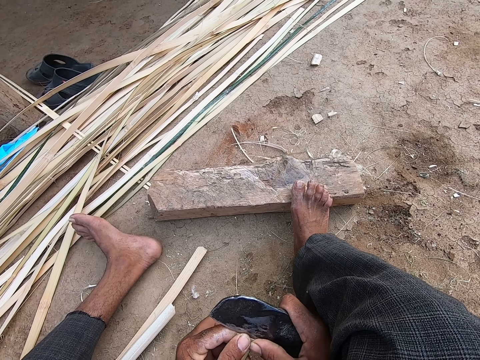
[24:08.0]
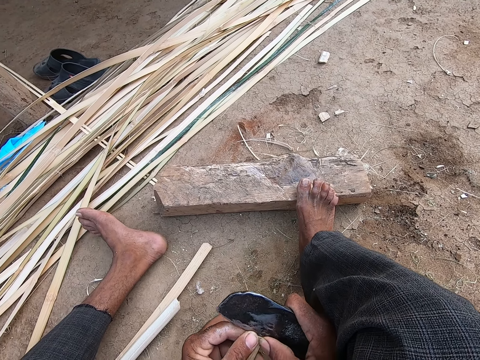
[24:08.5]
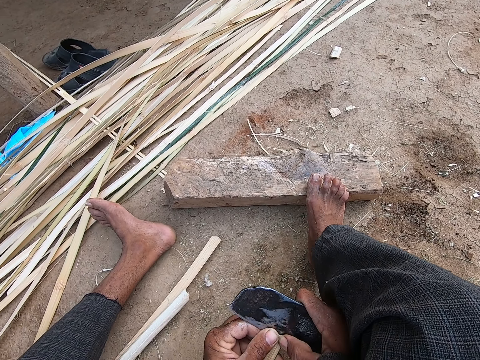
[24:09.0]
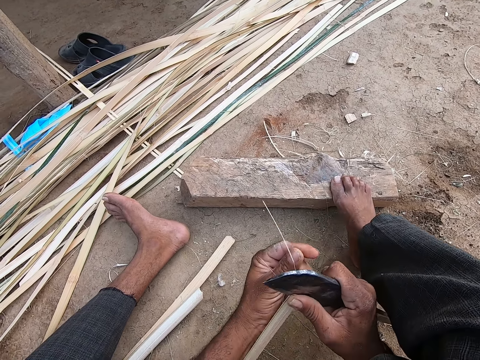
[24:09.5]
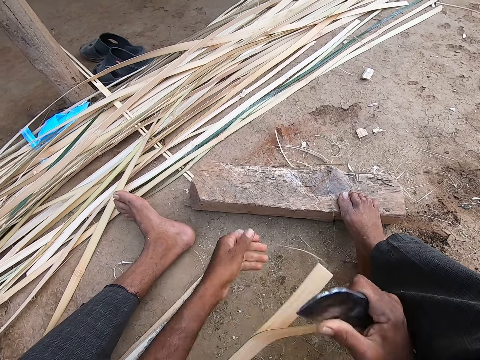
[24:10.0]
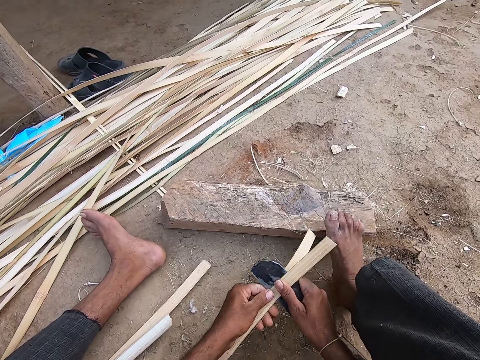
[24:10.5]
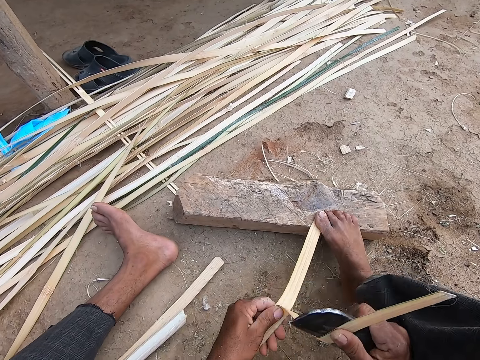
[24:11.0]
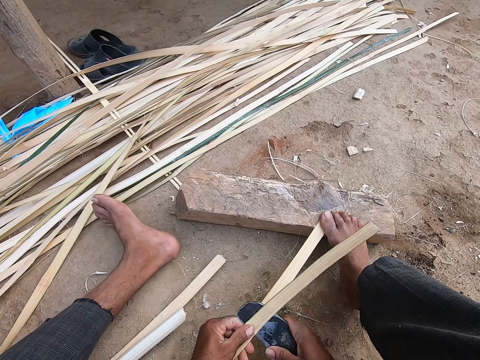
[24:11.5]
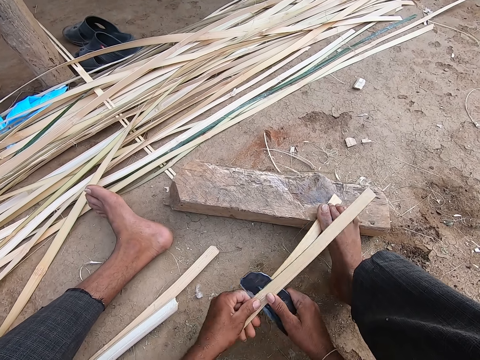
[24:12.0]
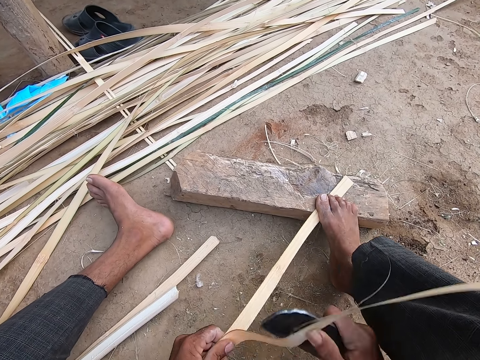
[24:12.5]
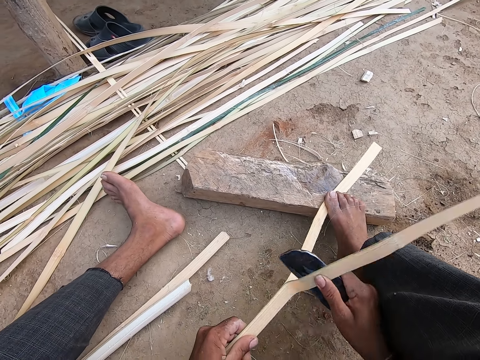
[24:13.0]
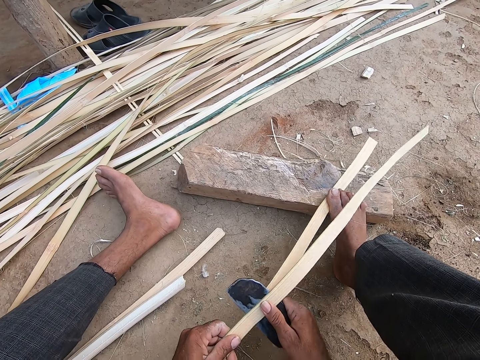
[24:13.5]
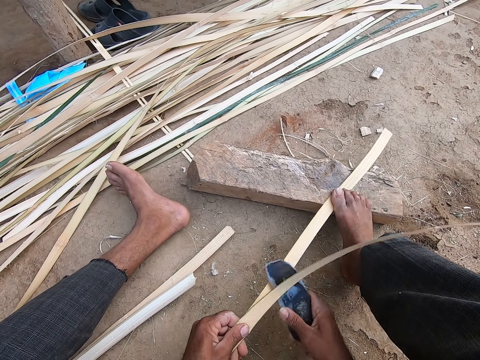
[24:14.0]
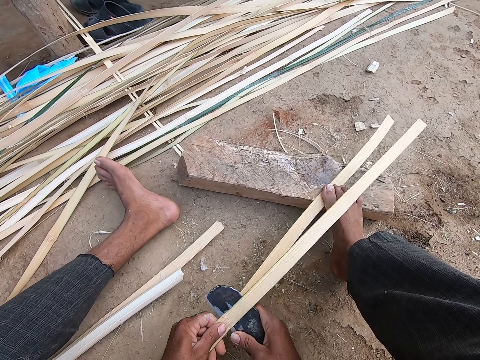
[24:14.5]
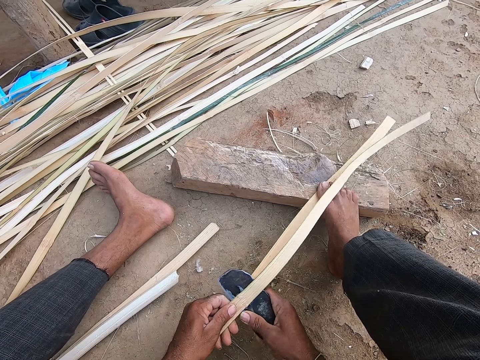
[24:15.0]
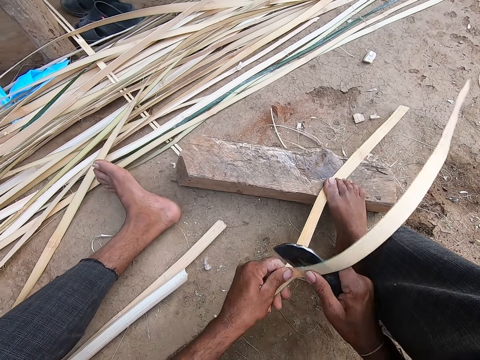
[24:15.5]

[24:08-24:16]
The camera wearer places the bamboo strip between his leg and the wood piece.

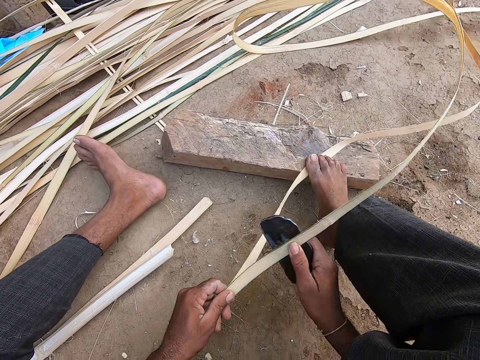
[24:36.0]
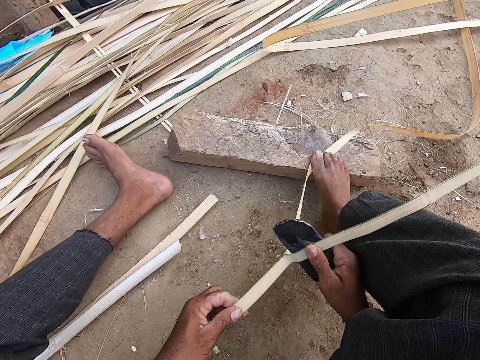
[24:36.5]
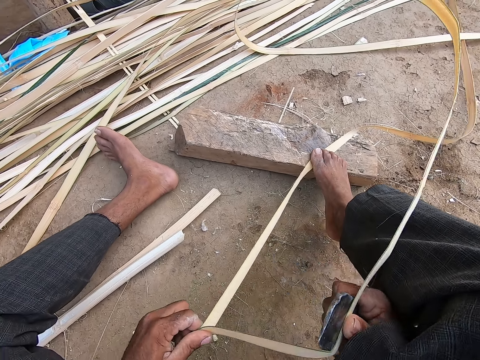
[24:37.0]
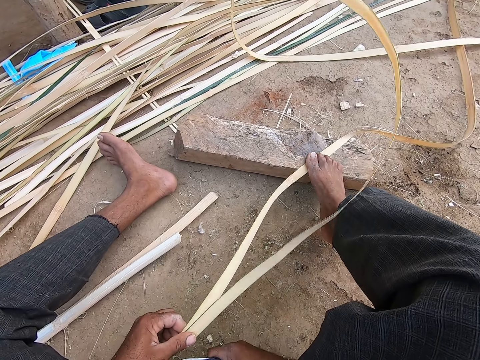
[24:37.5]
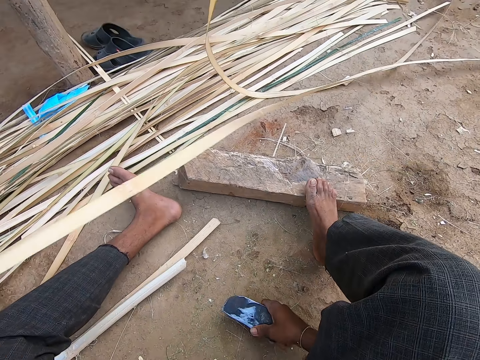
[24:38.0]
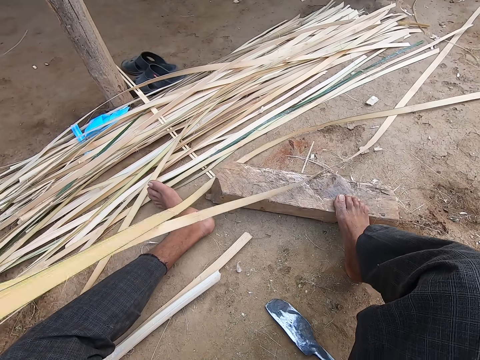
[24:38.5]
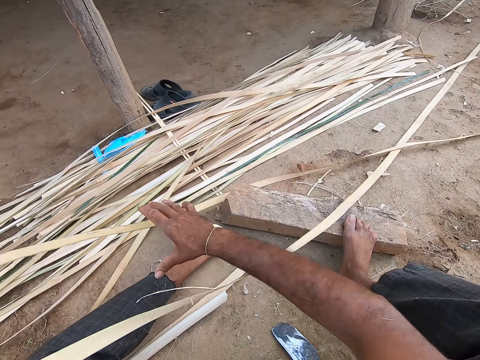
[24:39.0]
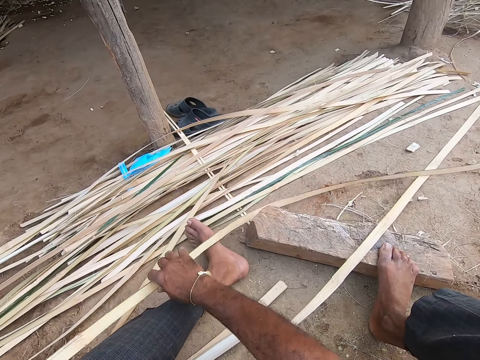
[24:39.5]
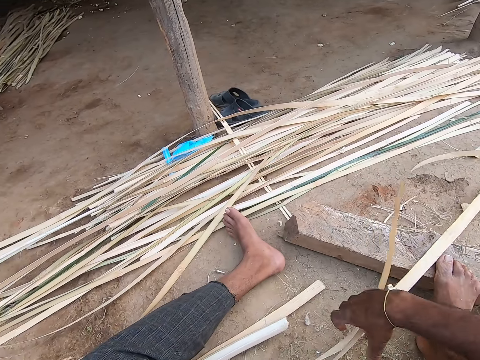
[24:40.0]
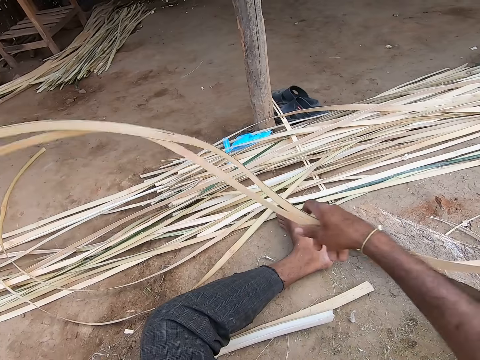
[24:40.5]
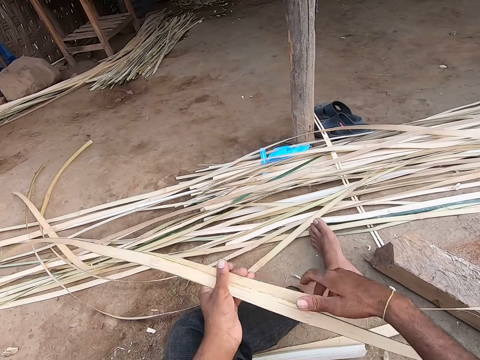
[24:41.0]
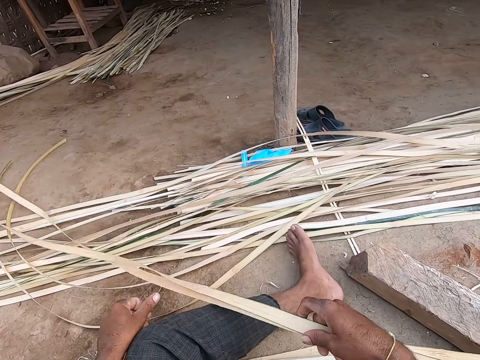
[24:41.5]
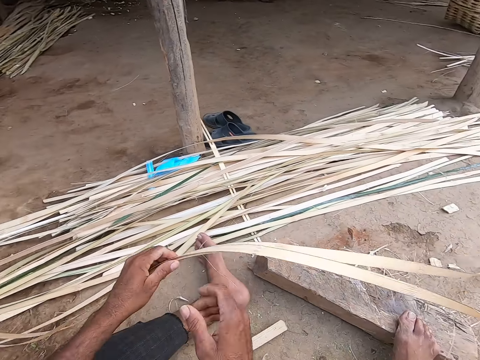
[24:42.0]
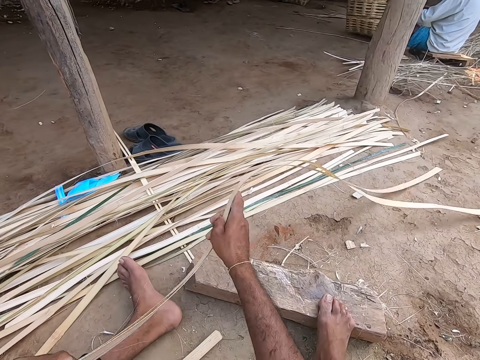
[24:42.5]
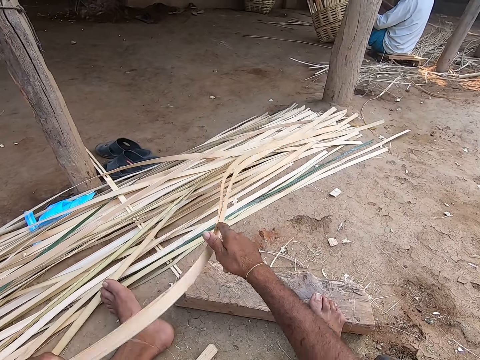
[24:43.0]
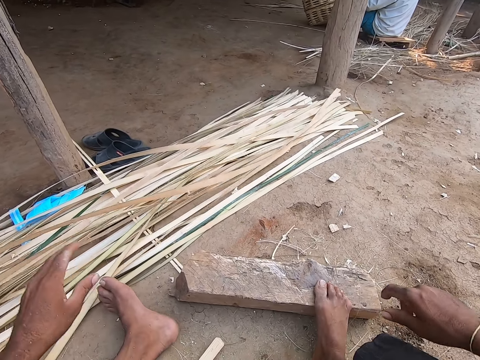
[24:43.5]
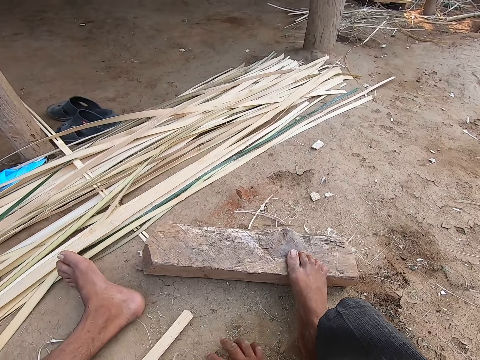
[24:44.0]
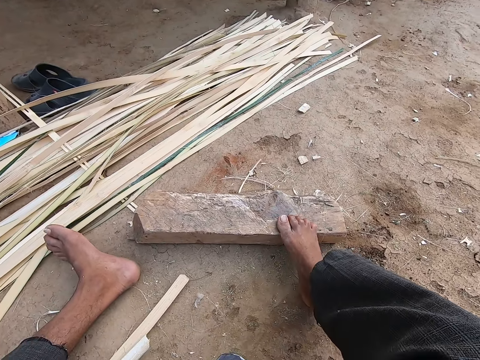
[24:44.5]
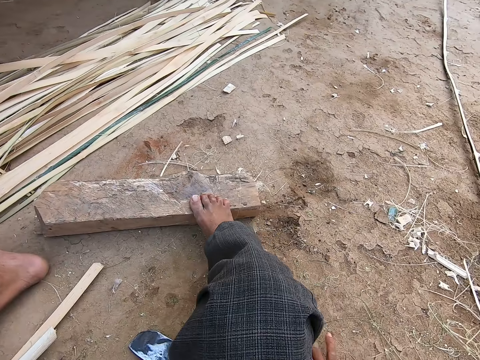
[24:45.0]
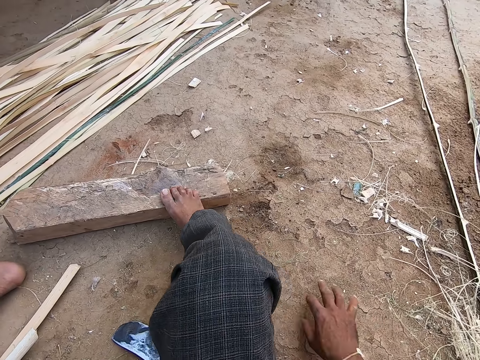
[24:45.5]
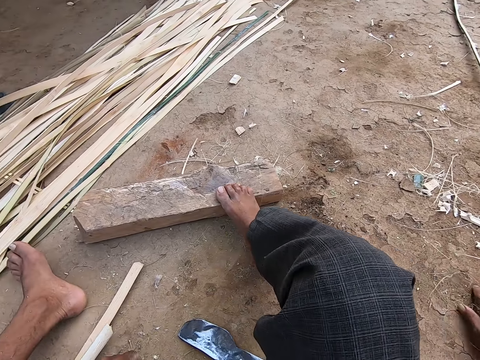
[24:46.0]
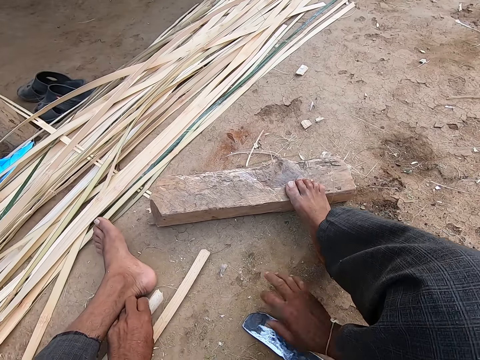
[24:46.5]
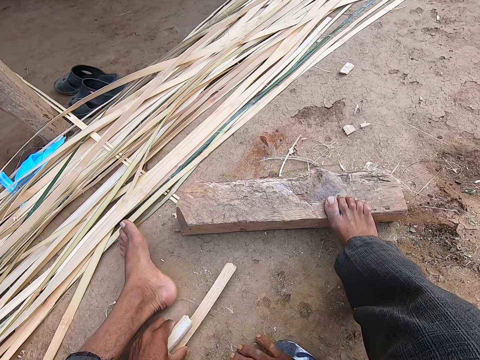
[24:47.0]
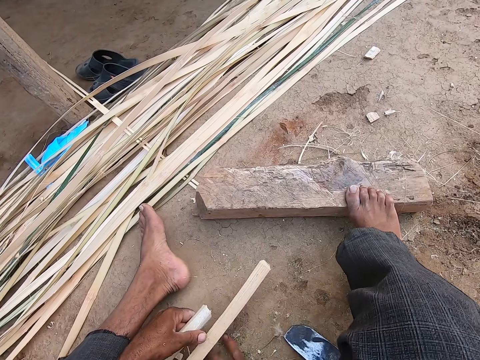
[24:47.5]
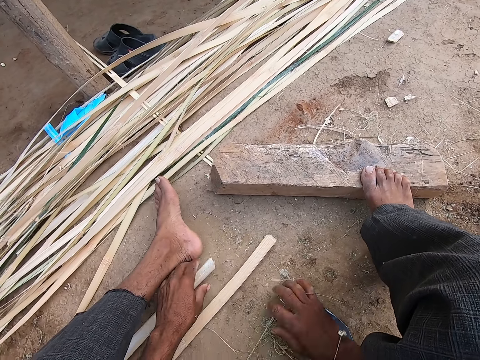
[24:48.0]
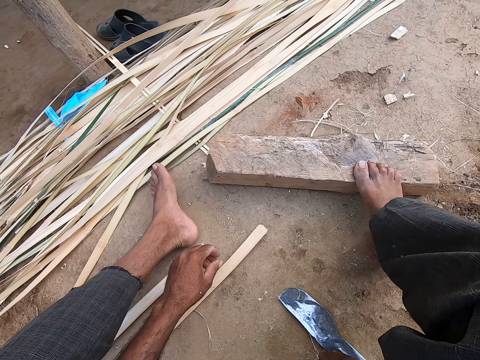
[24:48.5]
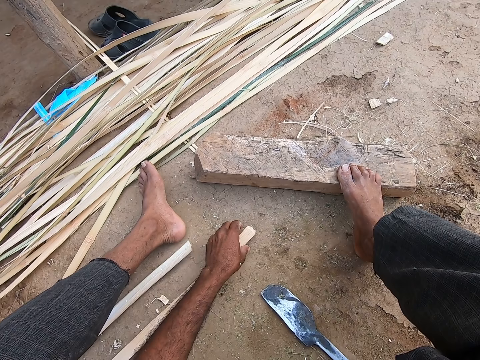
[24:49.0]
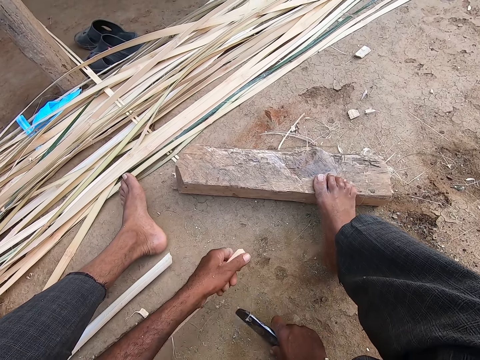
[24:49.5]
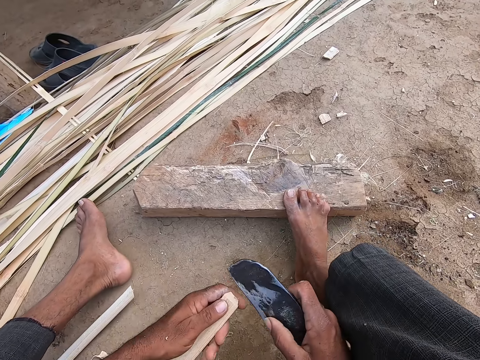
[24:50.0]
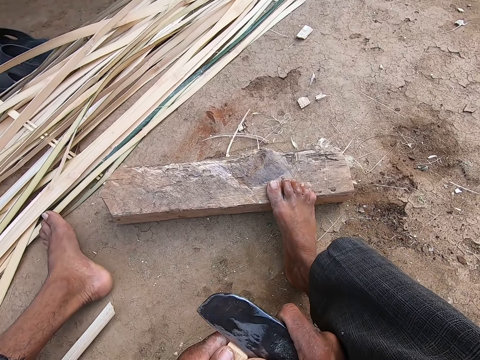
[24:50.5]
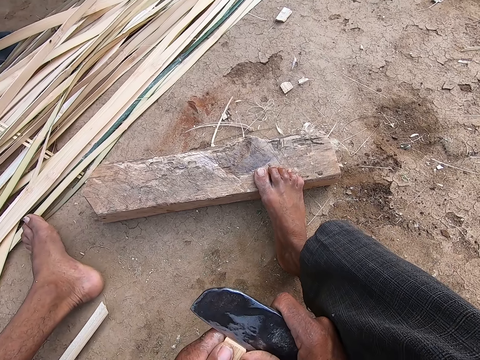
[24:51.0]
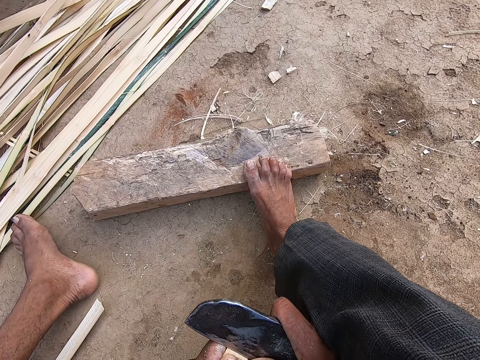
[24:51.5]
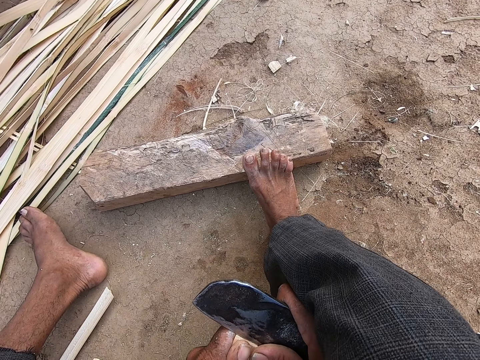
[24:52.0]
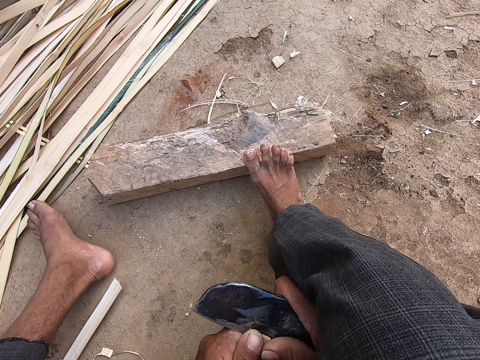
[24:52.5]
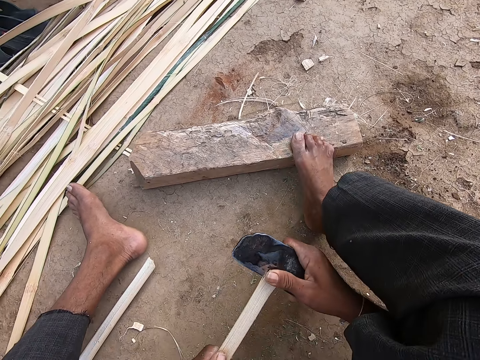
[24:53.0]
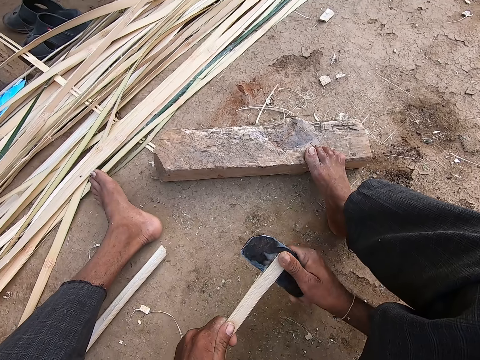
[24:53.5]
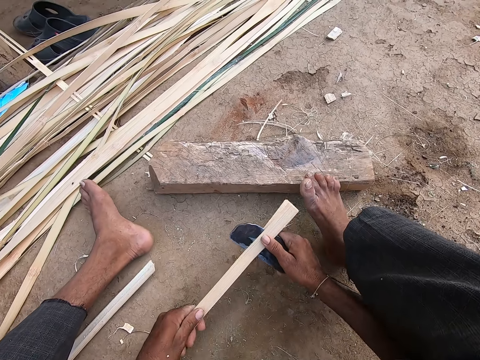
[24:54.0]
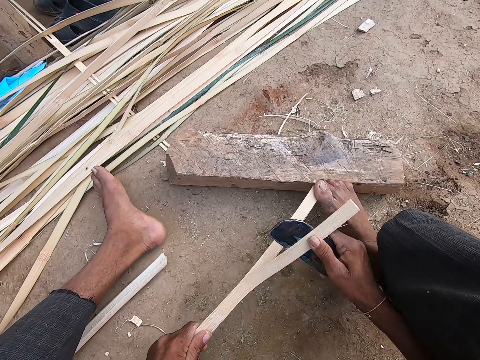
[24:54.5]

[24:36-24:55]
The camera wearer drops the kukri on the ground with his right hand. He moves the bamboo strips to the pile of bamboo strips on the ground with his hands. He pulls the thatches and arranges the palm thatch. He moves some bamboo shavings on the ground with his right hand. He wipes on the ground with his hands. He touches a bamboo strip on the ground with his left hand. He picks up a bamboo strip on the ground with his left hand. He picks up the kukri on the ground with his right hand. He splits the bamboo strip with the kukri in his right hand. He places the bamboo strip between his leg and the wood piece.
